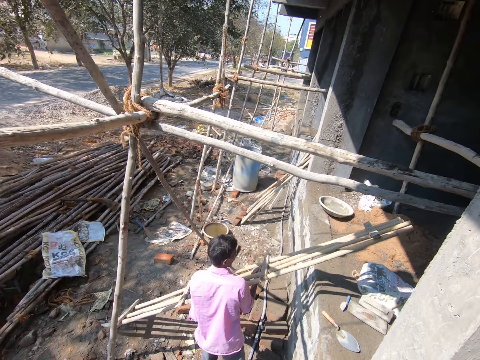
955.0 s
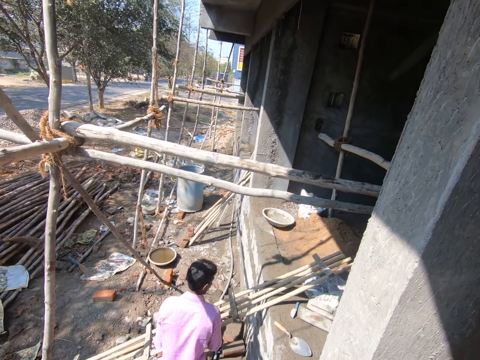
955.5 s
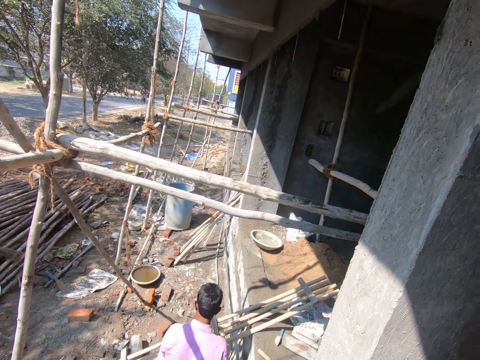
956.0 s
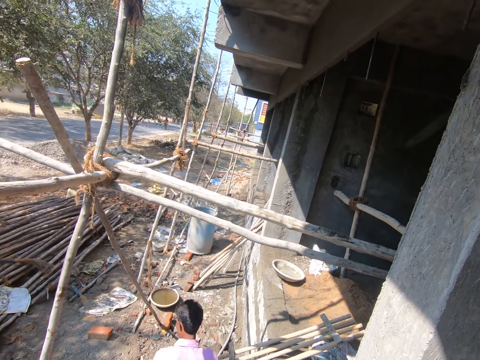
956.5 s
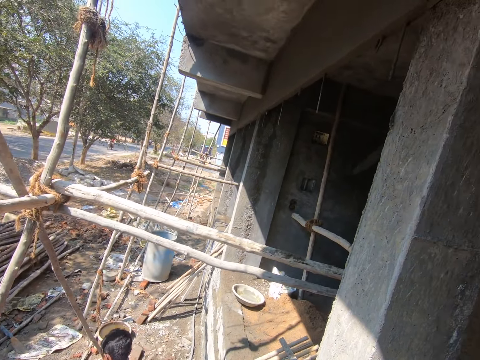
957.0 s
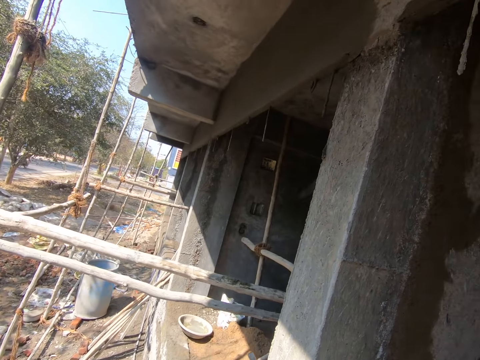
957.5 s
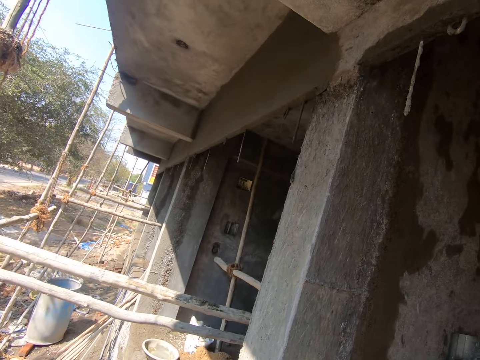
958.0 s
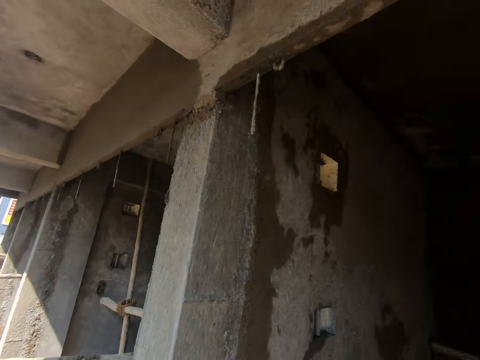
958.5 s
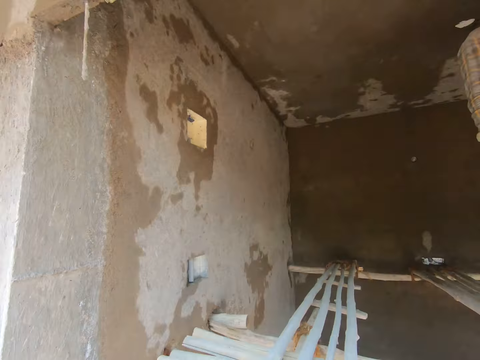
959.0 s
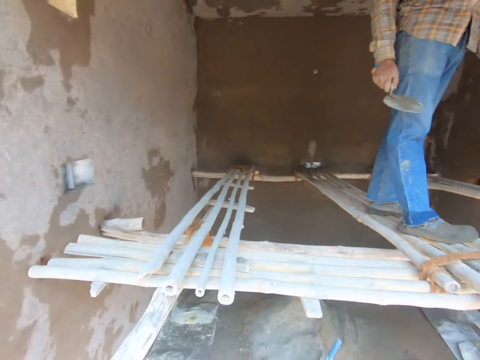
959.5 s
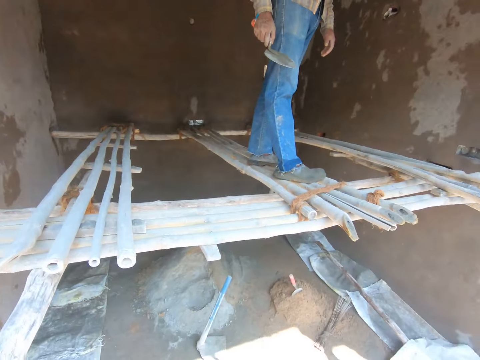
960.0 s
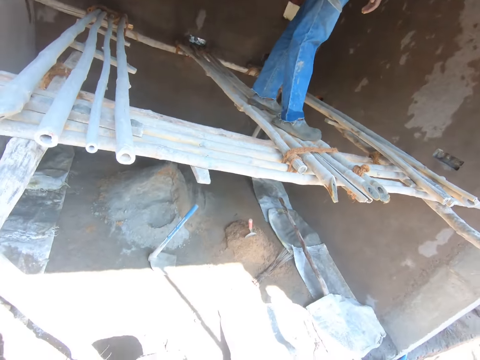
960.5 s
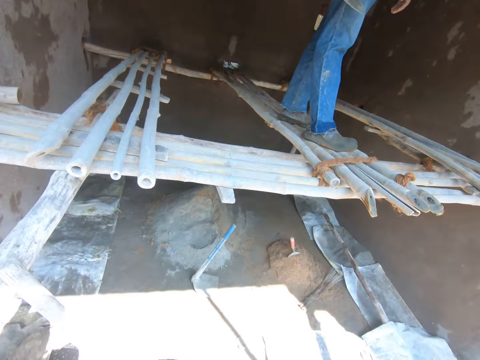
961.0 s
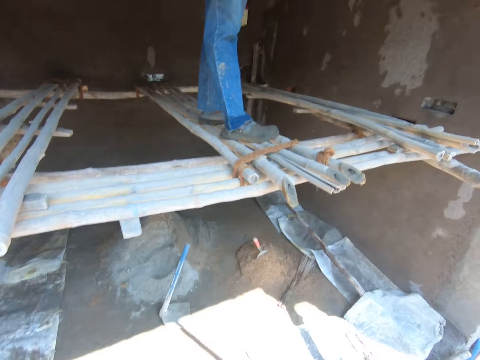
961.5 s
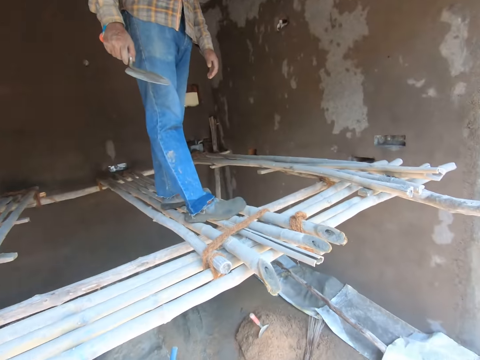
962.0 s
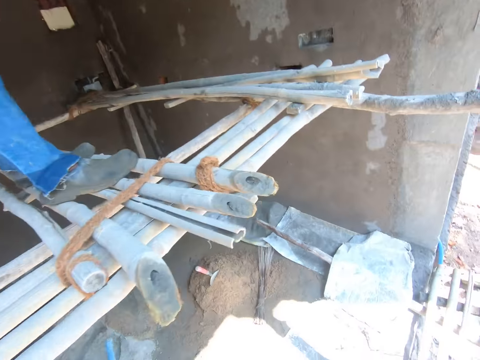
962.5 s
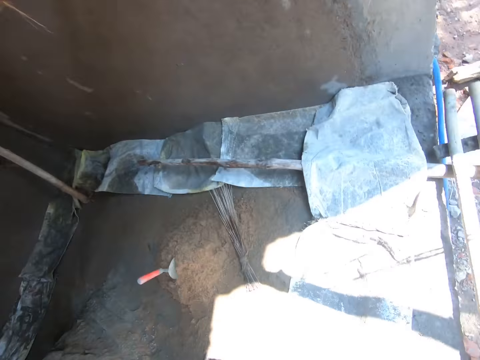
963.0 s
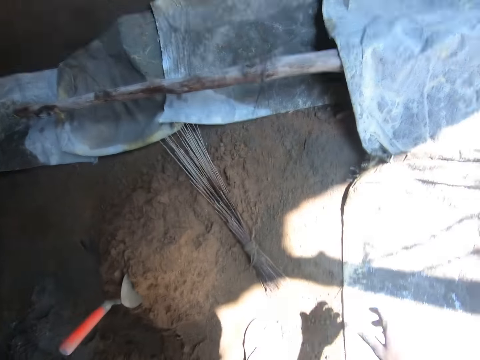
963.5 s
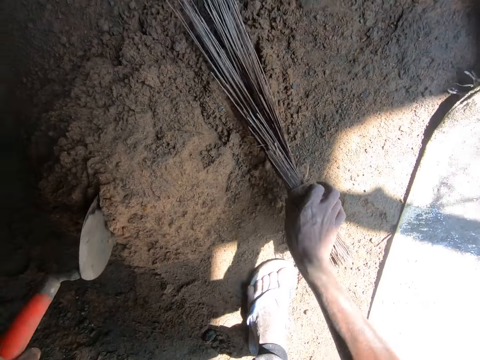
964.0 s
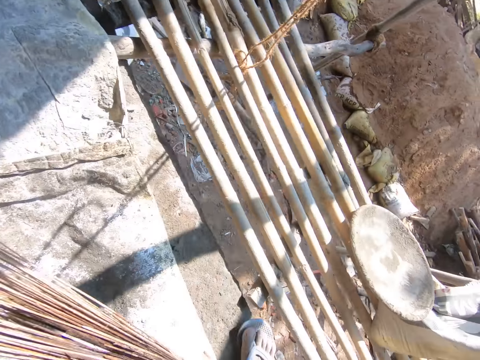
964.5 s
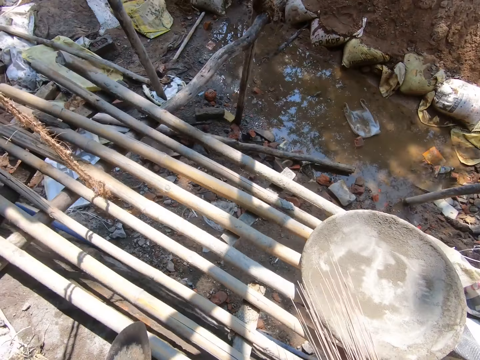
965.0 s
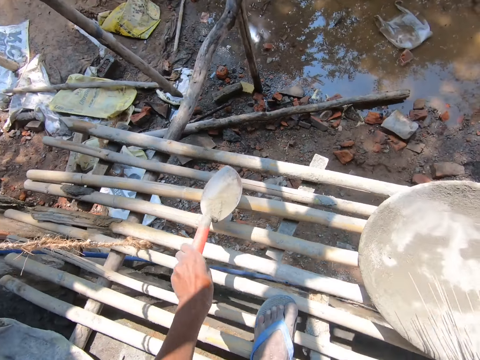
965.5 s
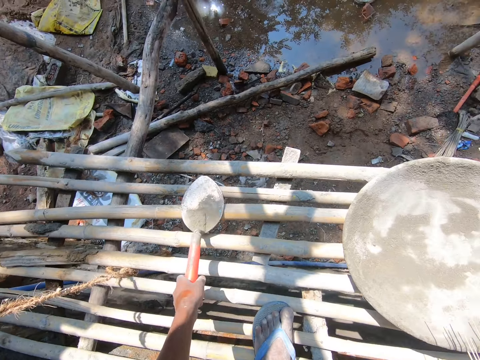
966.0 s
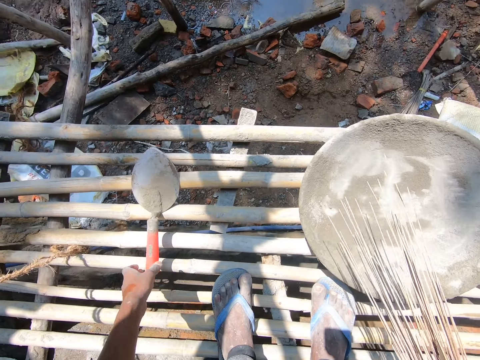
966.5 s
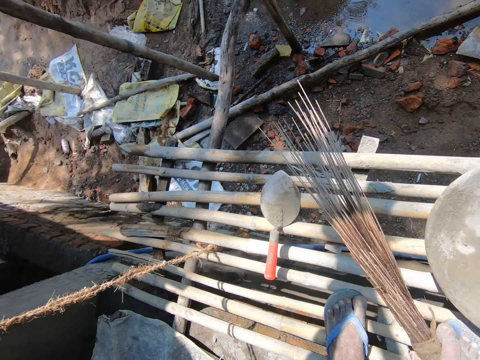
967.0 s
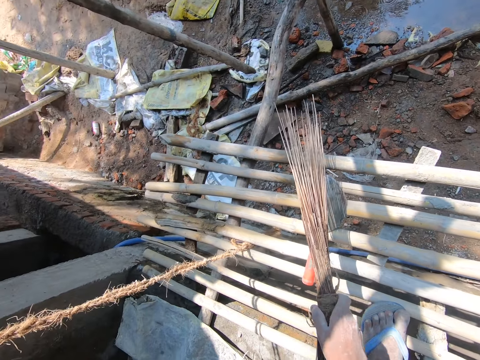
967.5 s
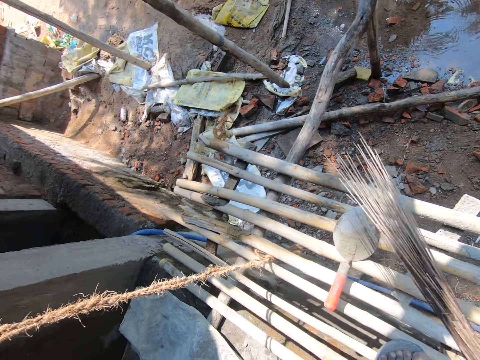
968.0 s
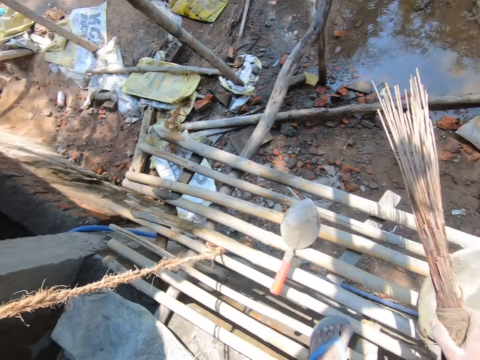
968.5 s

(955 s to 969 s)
The man places the ladder on the ground with both hands. The camera wearer interacts with another man. He picks up a trowel from a heap of sand with his left hand and picks up a broom from the heap of sand with his right hand. He places the brick trowel on the bamboo scaffolding with his left hand.

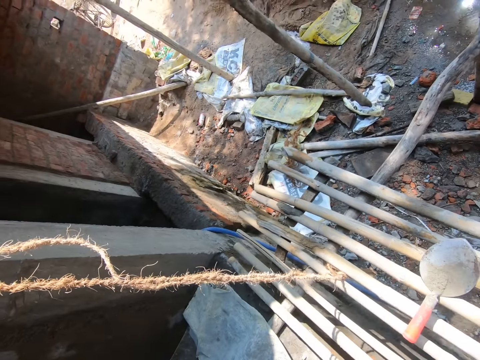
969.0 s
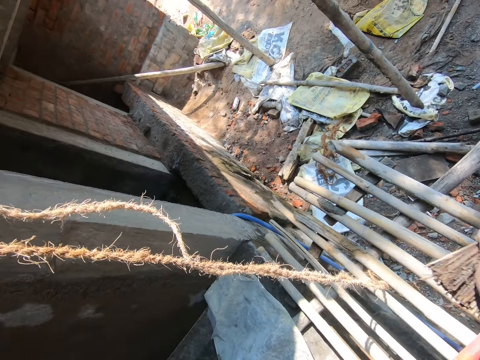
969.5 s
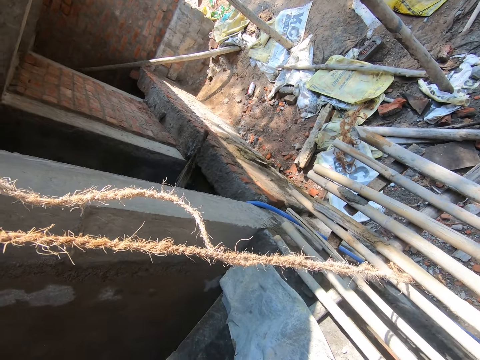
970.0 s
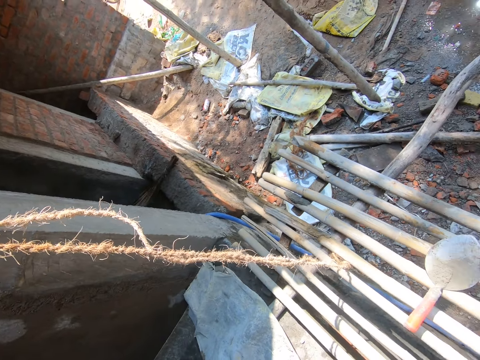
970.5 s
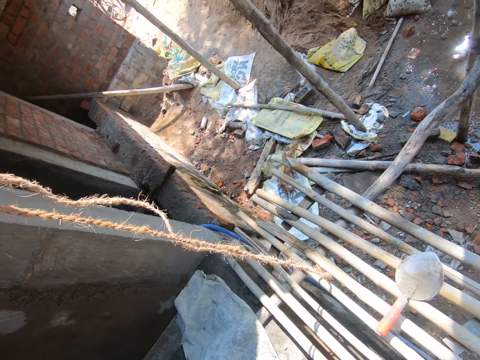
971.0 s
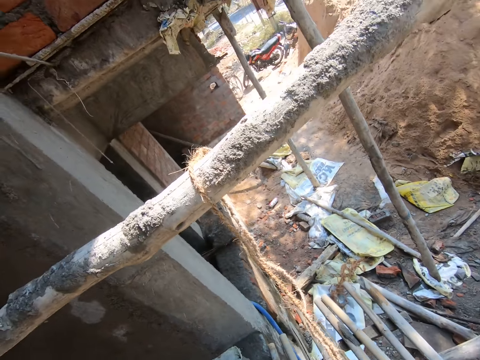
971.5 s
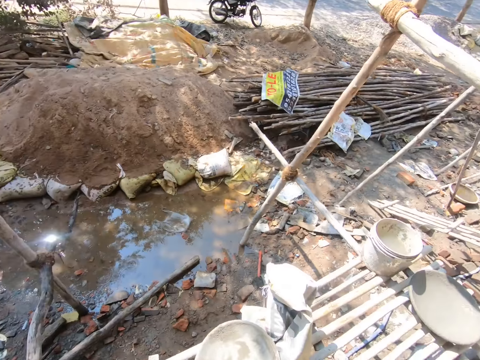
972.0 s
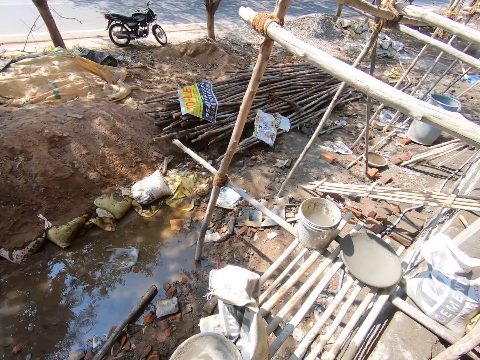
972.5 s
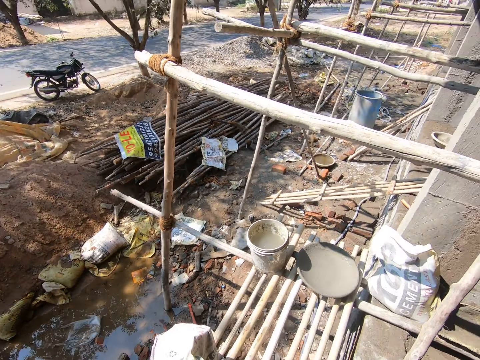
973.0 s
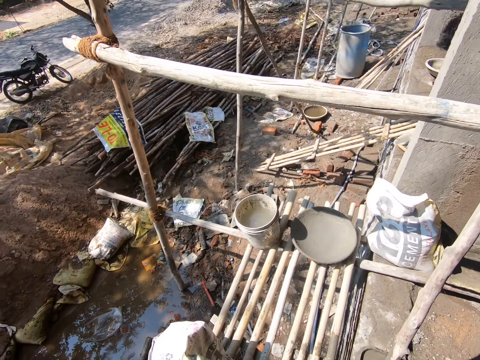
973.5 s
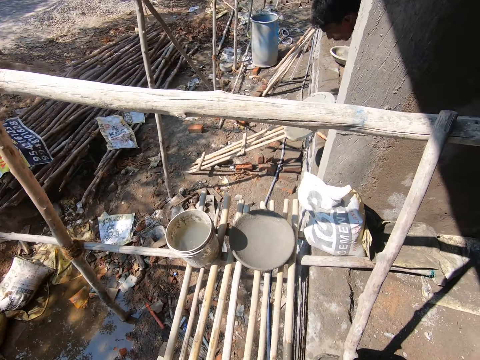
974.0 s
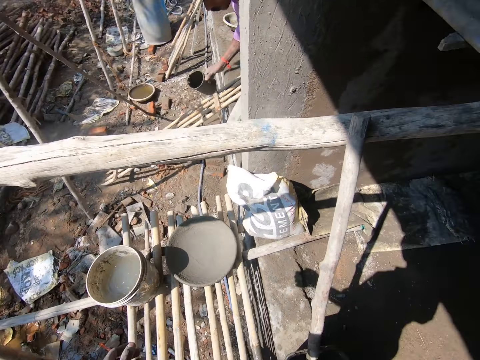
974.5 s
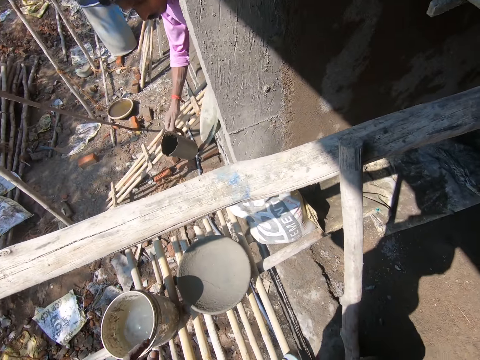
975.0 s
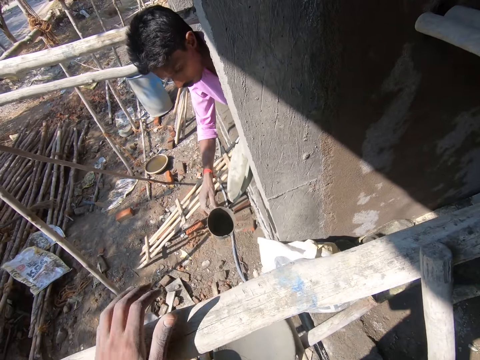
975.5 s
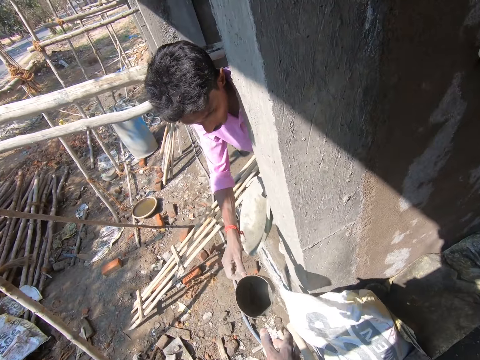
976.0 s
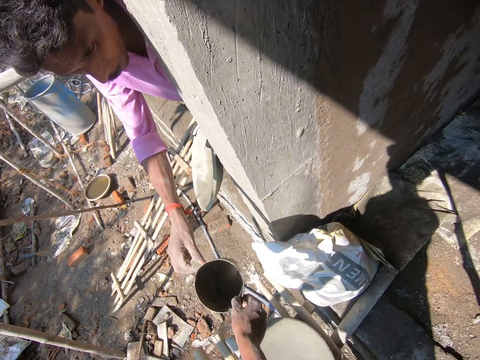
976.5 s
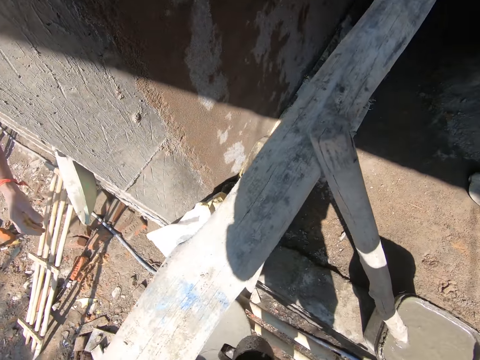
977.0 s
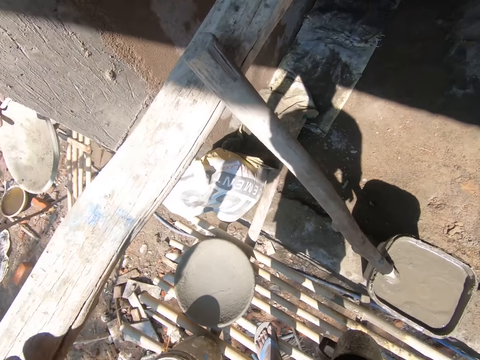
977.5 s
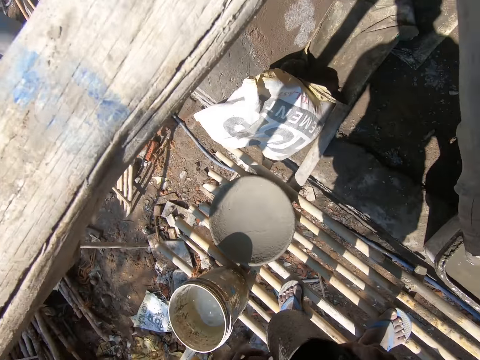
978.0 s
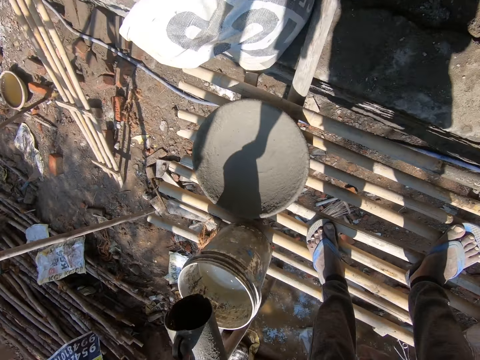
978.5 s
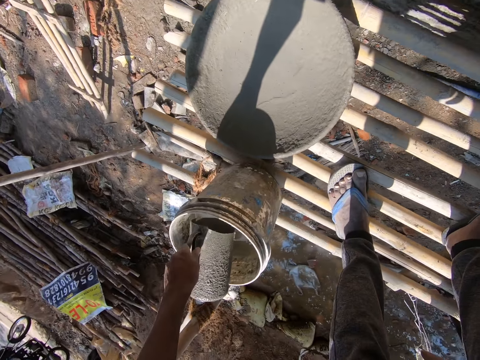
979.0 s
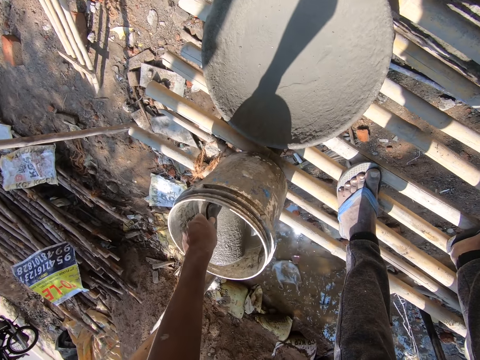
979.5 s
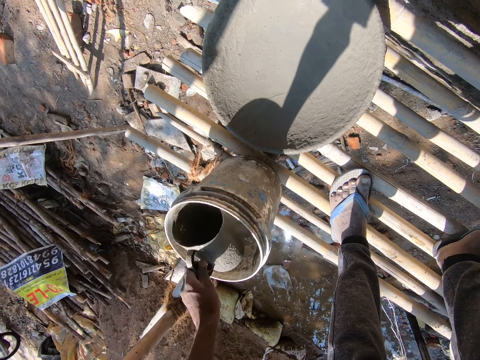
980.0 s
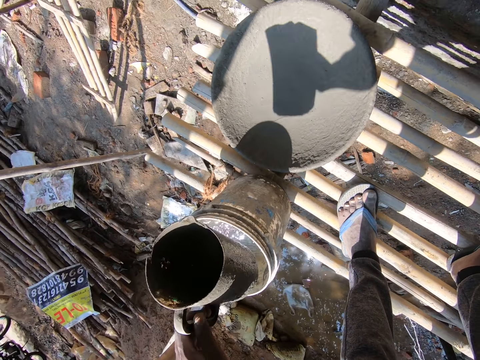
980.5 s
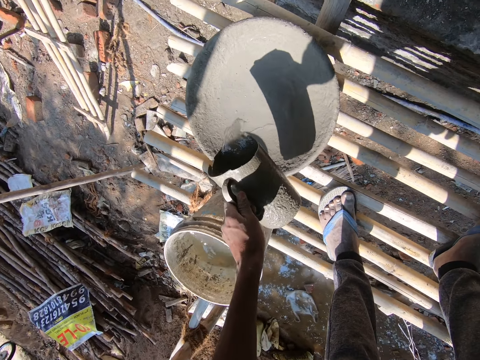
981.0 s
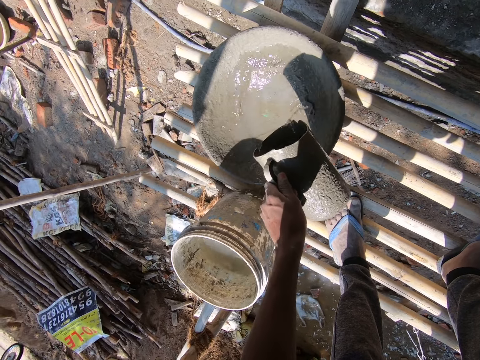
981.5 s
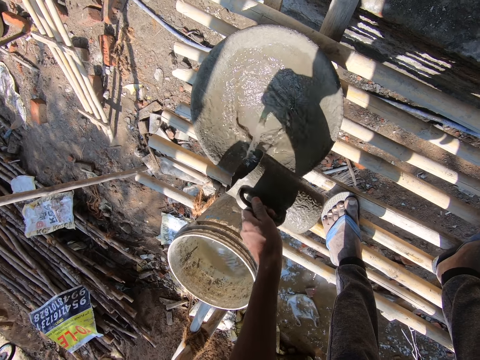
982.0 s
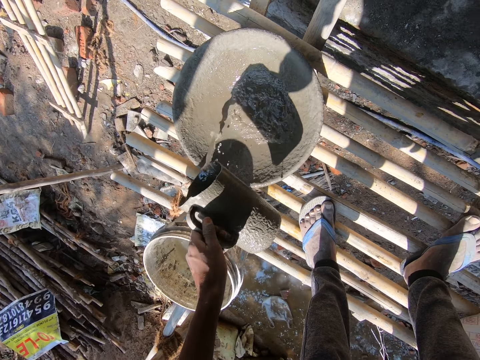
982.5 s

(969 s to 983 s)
The camera wearer throws the broom on a fence with his right hand. He looks around. He converses with a man. The man passes a cup to the camera wearer with his right hand. The camera wearer collects the cup from the man with his right hand. He passes the cup in his right hand to his left hand. He takes water from the bucket with the cup in his left hand. He pours the water in the cup in his left hand in the head pan.
